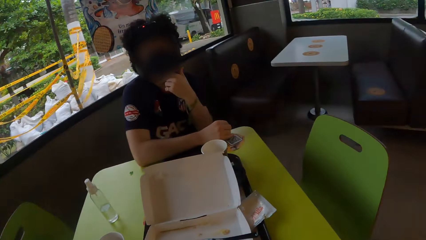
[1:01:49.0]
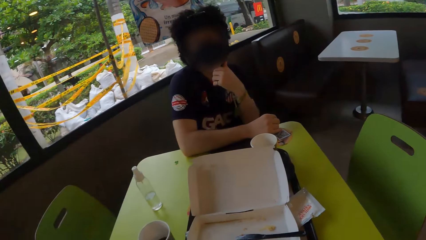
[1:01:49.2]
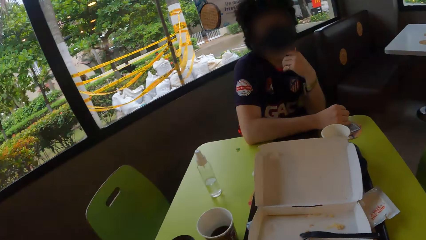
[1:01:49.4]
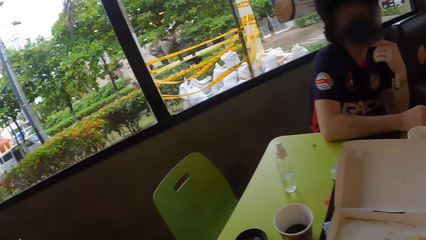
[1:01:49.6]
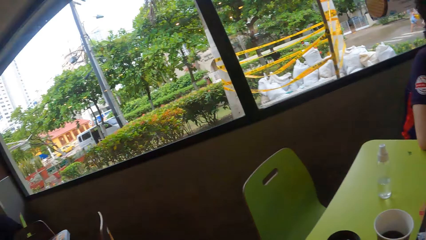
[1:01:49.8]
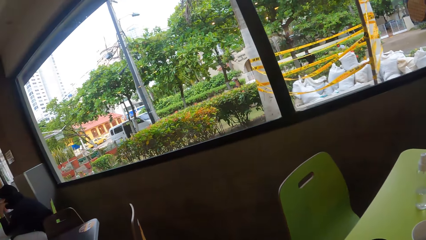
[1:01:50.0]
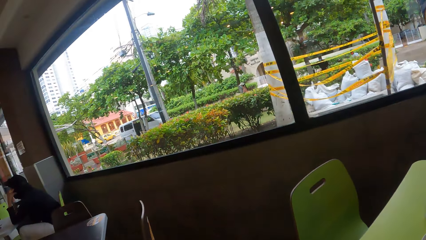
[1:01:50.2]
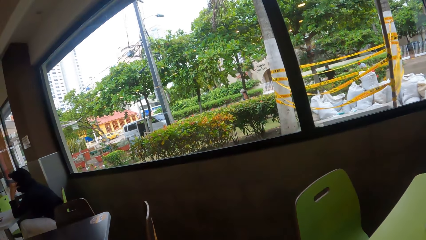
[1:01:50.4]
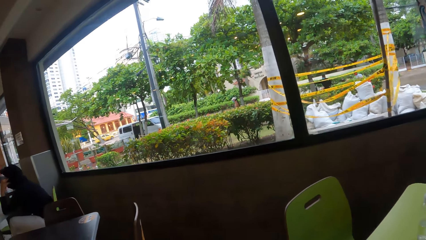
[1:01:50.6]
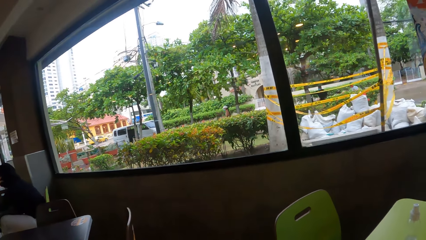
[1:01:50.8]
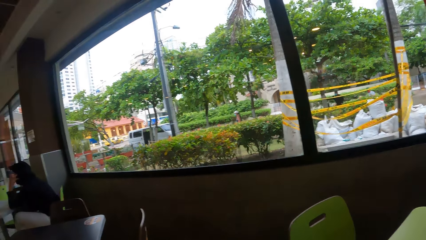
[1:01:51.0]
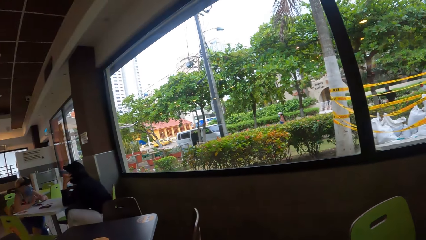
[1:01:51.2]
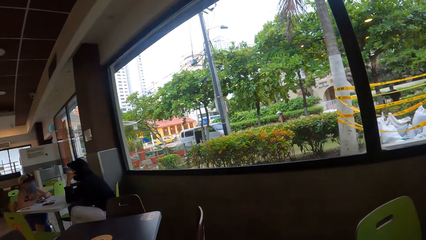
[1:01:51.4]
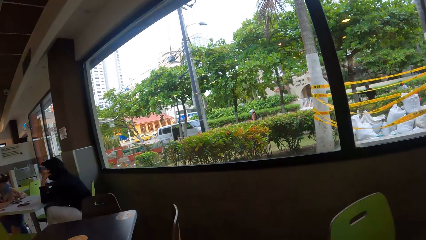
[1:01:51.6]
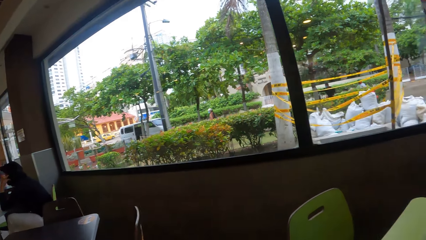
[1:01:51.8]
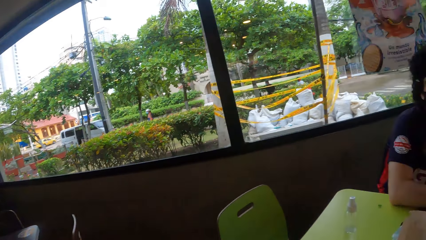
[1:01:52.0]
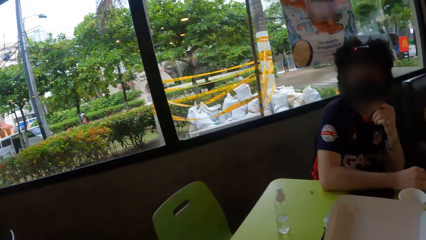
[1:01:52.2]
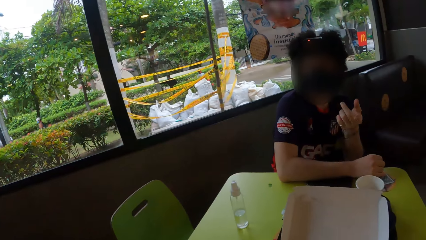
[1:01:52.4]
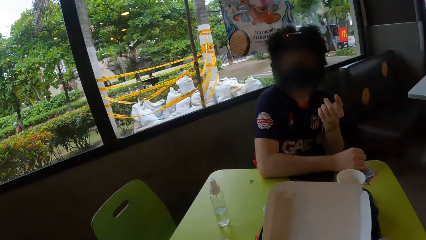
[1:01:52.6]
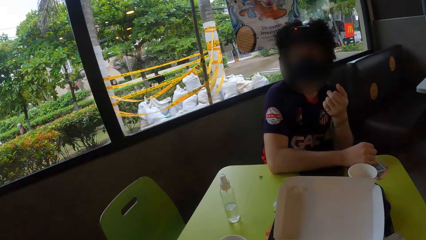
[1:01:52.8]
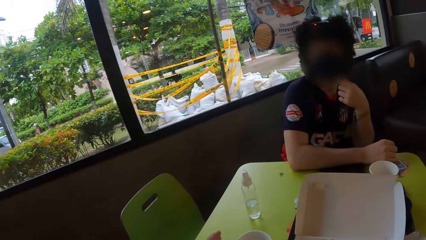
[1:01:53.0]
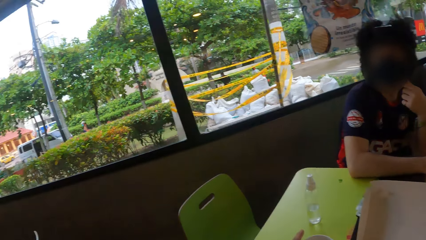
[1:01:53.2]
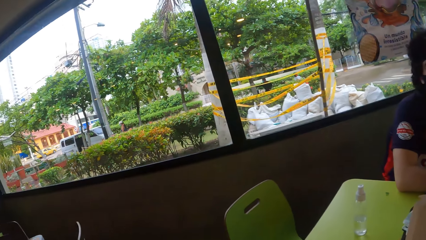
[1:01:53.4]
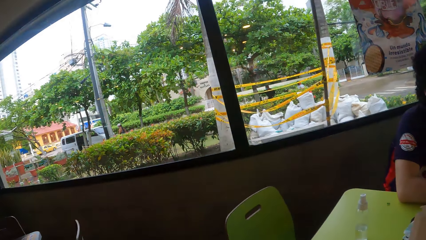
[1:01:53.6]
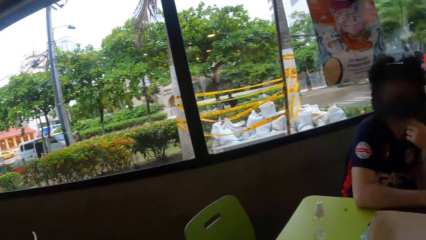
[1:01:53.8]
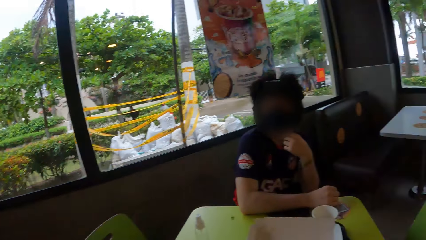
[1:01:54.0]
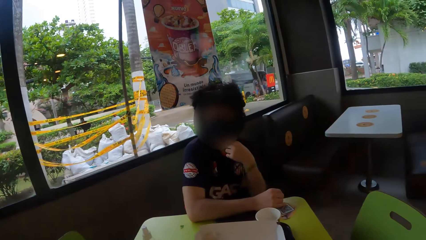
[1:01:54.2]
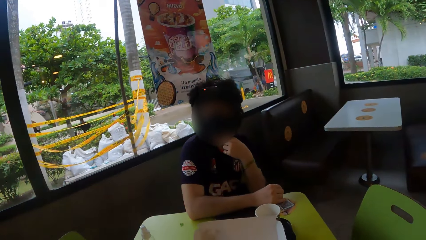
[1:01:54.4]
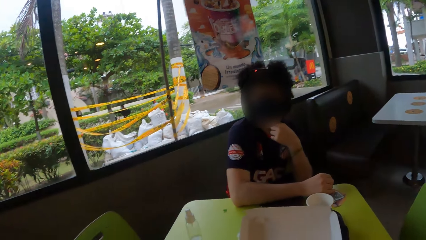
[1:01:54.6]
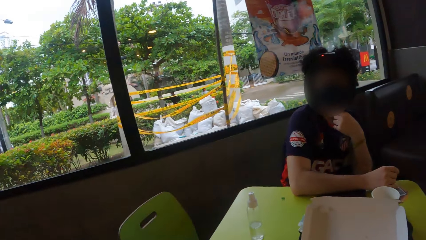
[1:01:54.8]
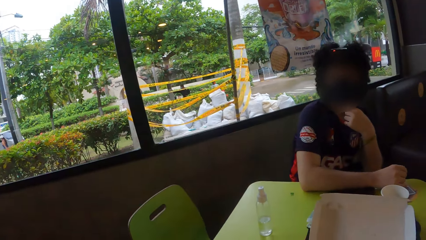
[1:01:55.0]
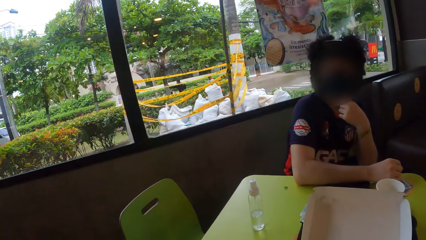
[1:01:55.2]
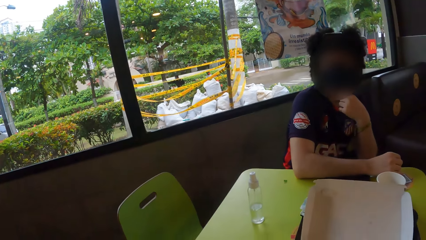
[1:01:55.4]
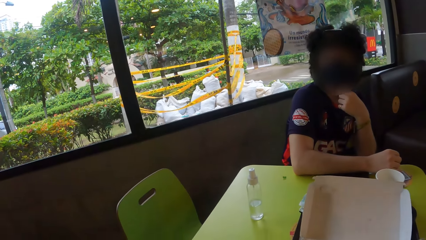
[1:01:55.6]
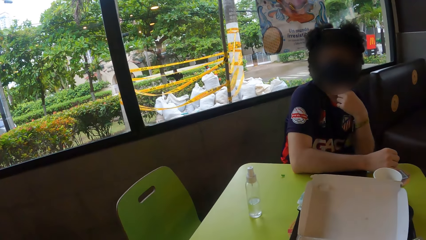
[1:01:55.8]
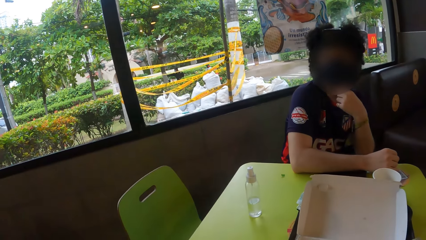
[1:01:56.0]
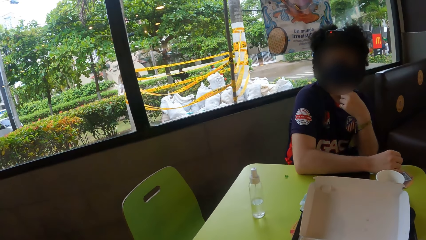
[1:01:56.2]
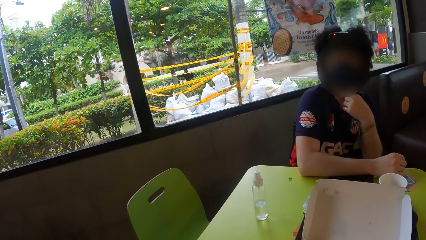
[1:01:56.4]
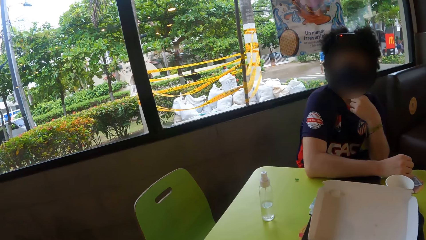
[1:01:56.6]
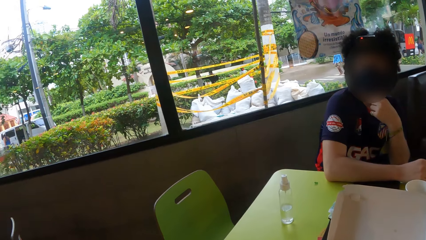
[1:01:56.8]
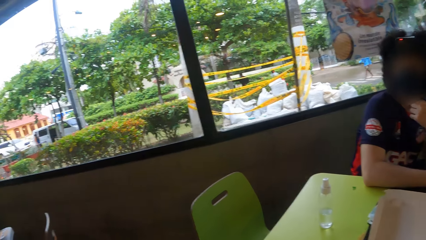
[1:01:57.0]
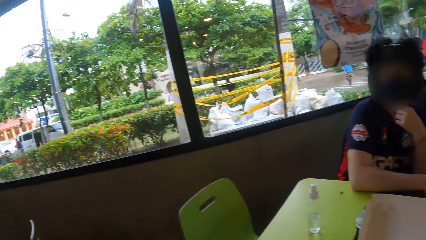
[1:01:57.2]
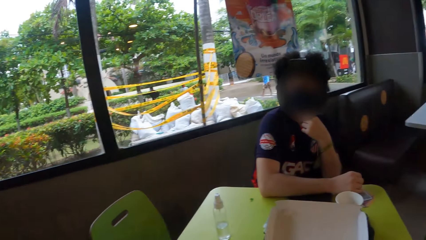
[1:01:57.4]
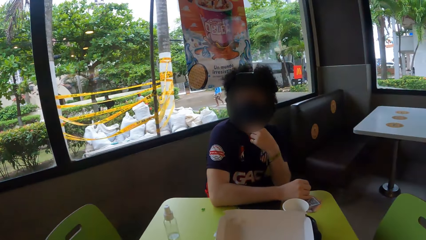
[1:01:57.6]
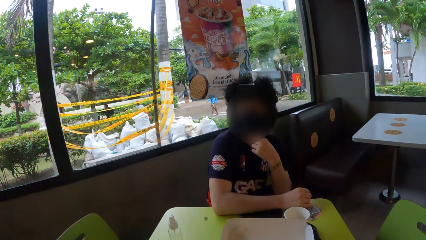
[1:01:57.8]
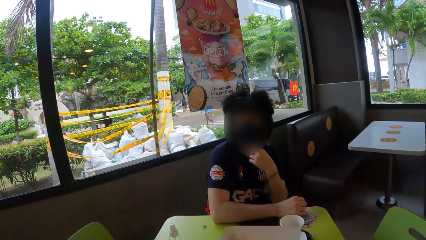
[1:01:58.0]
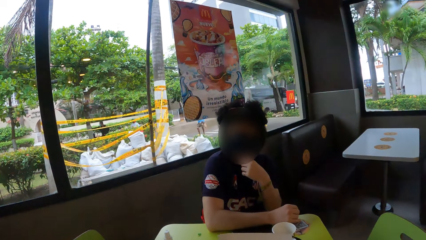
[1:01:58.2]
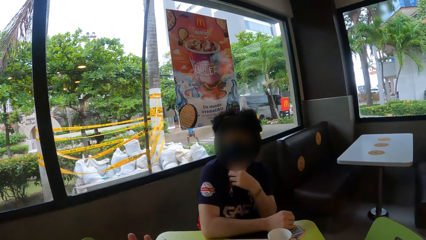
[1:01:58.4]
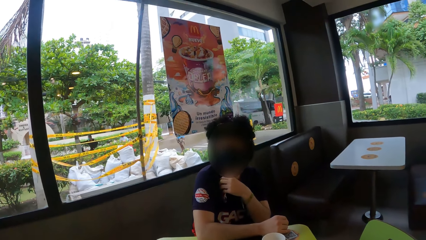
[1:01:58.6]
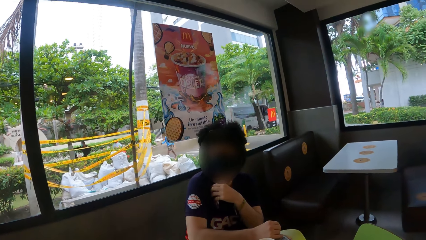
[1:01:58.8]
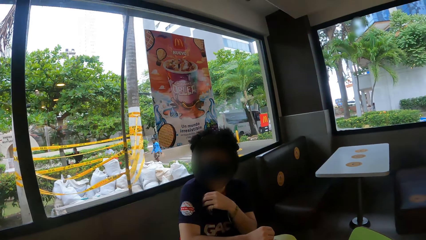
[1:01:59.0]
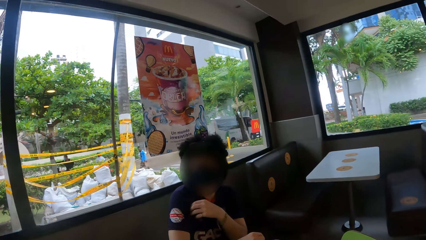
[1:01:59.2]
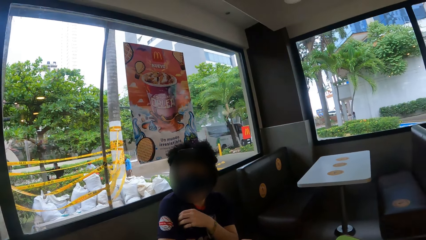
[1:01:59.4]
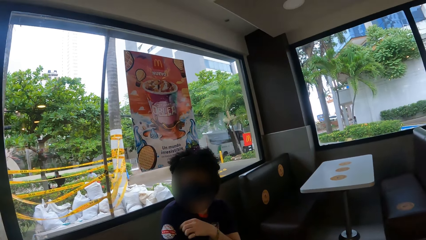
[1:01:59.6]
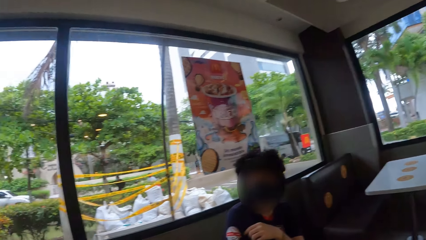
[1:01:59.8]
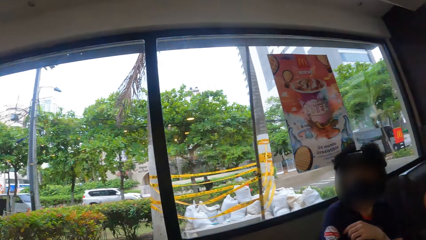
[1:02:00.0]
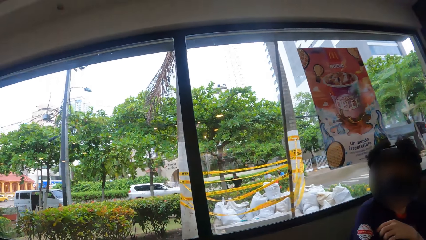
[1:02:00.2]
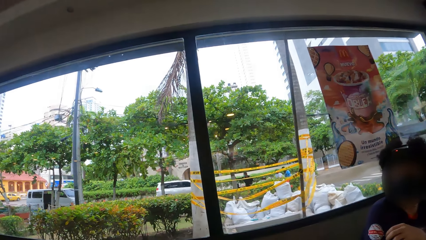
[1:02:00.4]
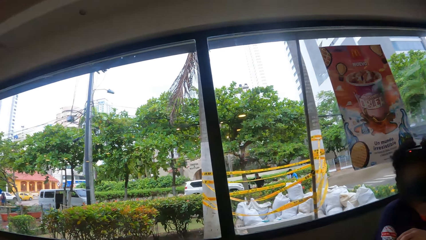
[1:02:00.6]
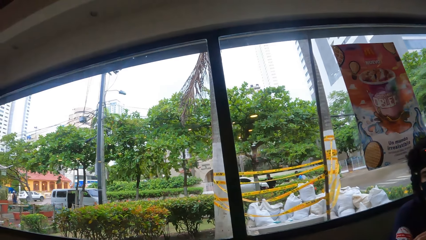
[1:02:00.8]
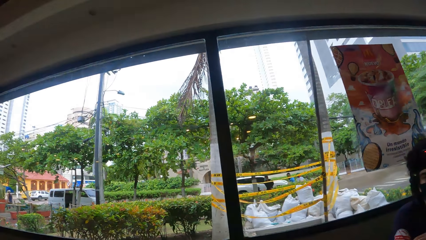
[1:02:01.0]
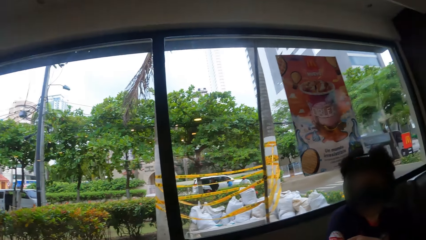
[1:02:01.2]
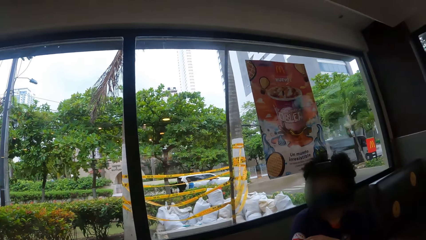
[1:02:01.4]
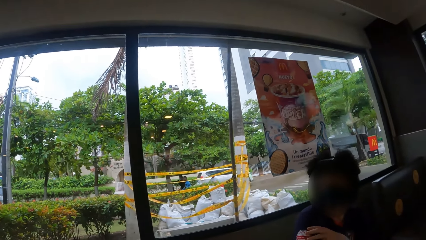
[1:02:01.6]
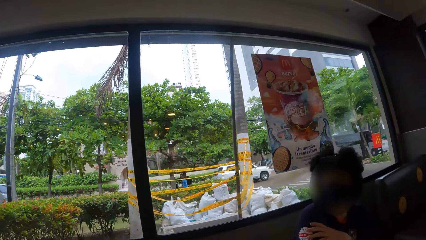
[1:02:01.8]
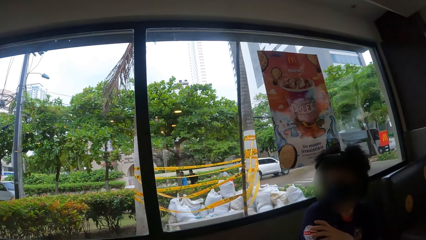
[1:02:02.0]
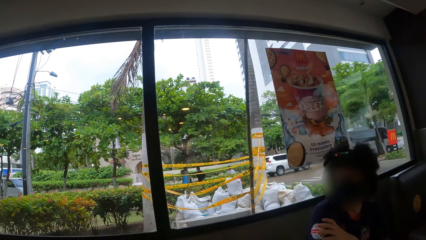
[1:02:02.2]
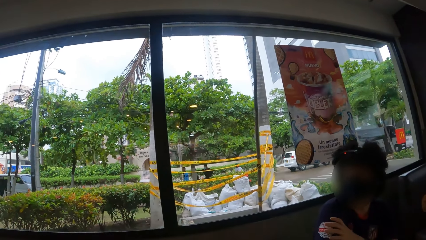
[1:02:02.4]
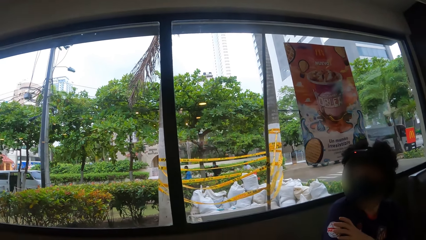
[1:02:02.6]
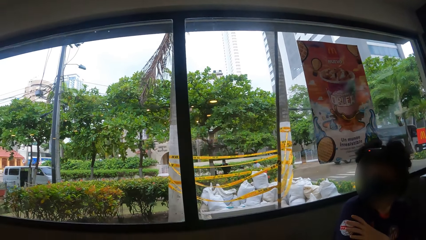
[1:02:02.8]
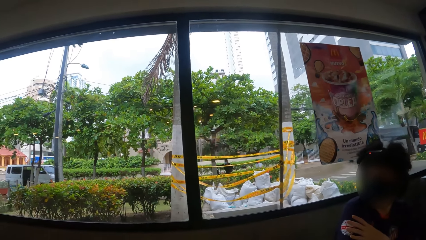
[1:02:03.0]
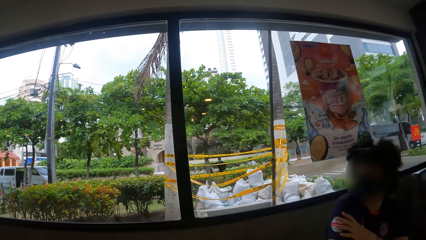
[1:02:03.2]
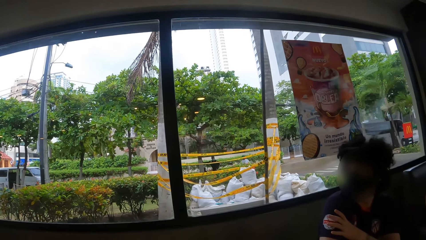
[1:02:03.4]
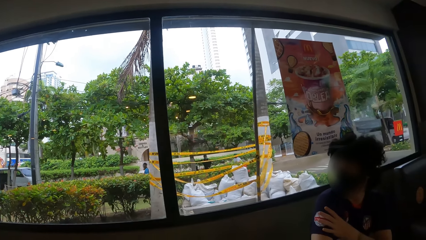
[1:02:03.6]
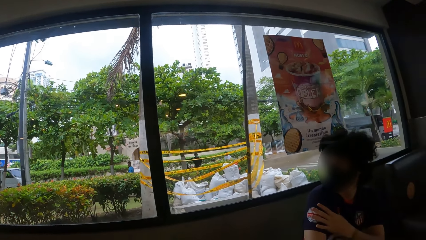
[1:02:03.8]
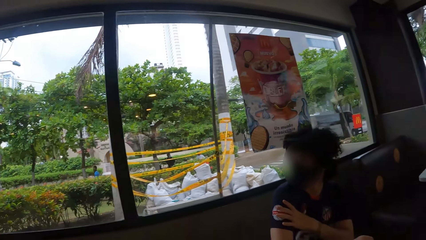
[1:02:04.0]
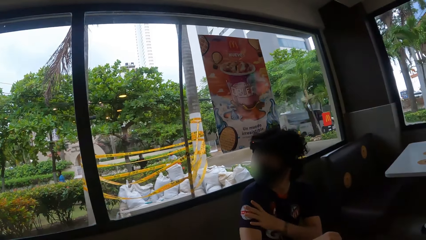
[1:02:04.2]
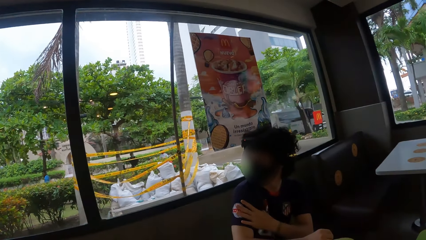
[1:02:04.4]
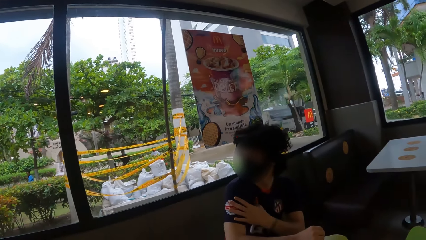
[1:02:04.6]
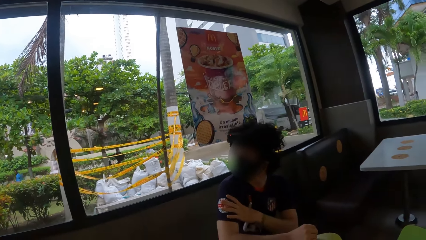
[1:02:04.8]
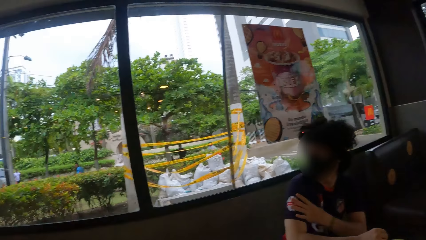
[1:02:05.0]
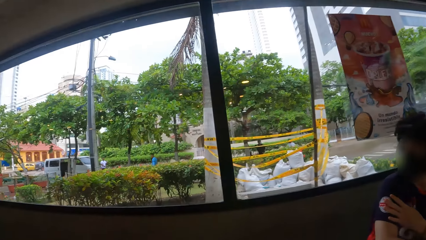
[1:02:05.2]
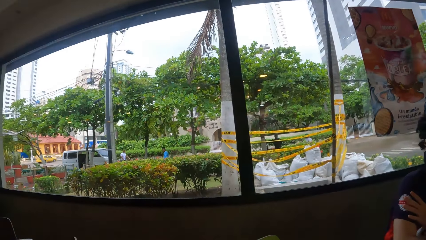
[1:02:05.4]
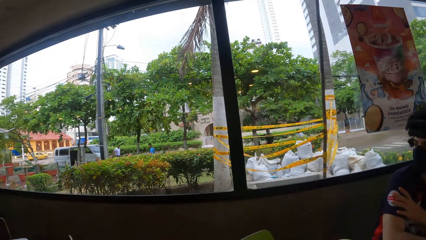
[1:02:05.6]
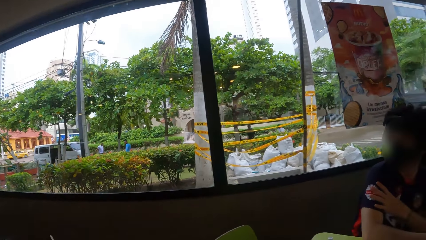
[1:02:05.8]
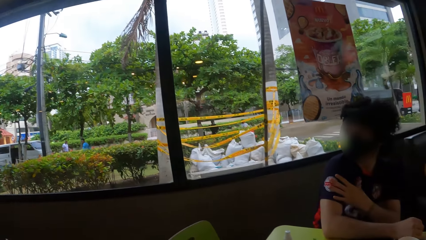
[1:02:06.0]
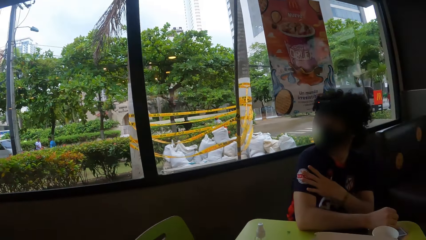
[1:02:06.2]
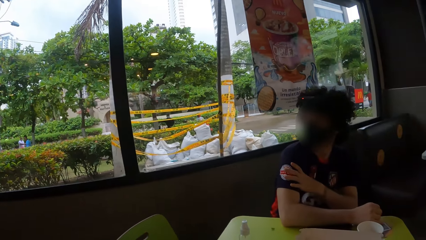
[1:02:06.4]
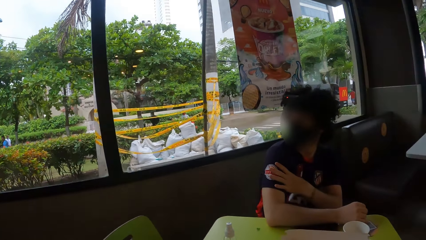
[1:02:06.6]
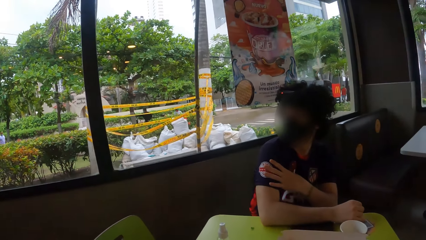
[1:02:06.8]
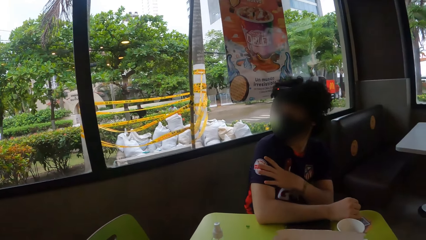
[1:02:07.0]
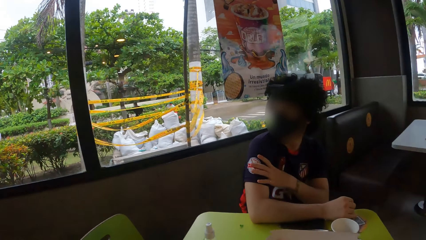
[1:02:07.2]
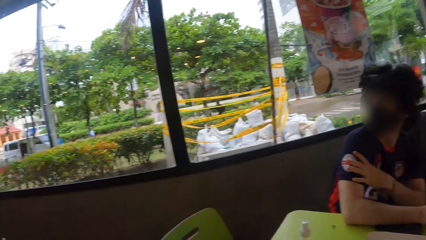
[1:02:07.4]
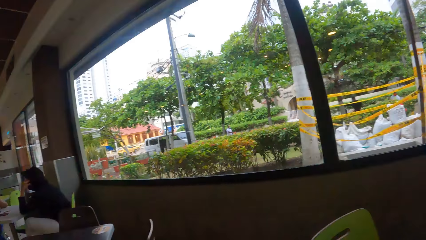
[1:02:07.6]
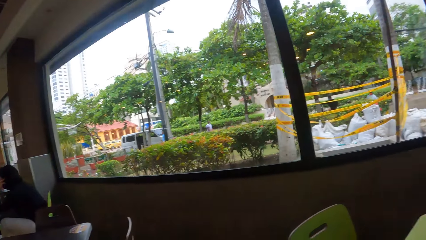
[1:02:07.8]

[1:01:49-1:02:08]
The camera wearer looks around a person. They look around the person again. The person talks with the camera wearer. The camera wearer looks around the person. They look around the window. The person looks around and touches a hand. The camera wearer looks around the person.
